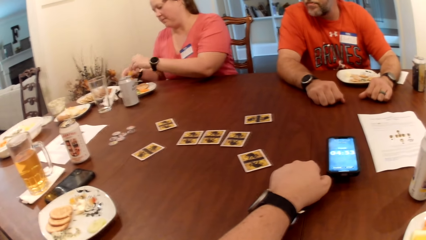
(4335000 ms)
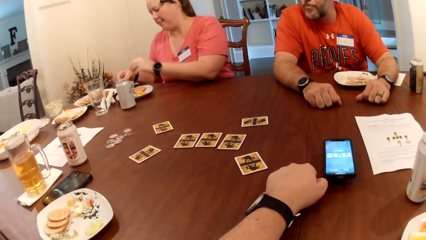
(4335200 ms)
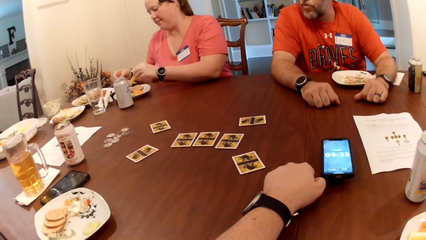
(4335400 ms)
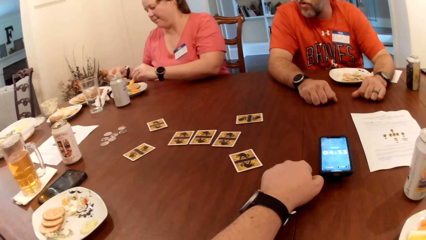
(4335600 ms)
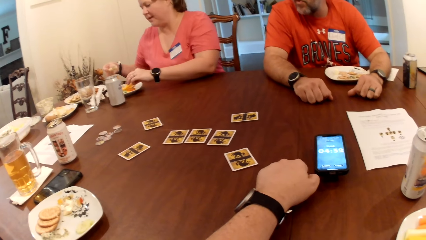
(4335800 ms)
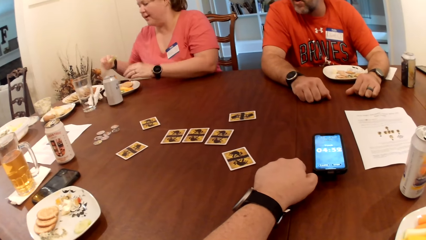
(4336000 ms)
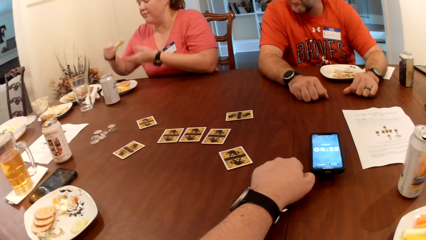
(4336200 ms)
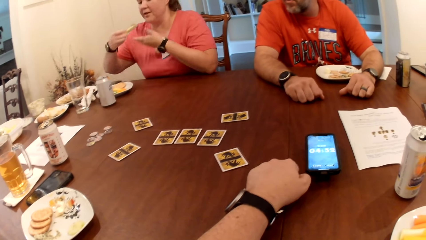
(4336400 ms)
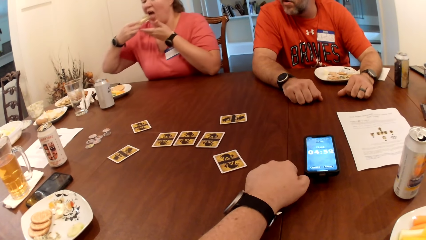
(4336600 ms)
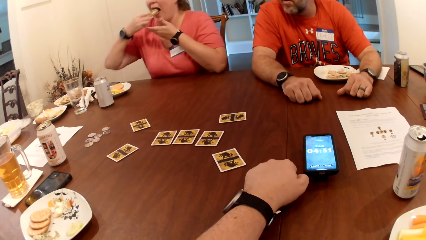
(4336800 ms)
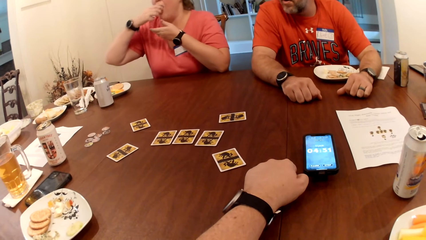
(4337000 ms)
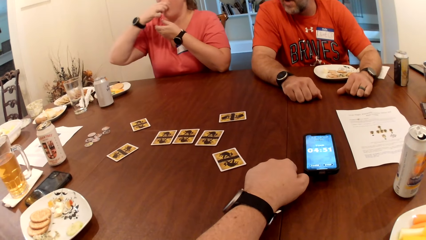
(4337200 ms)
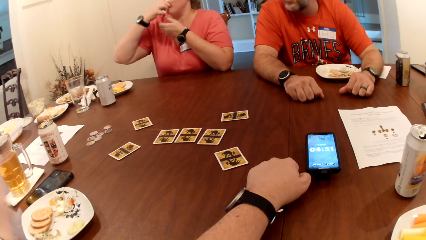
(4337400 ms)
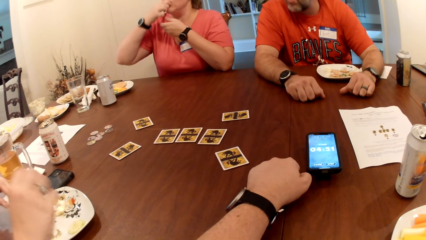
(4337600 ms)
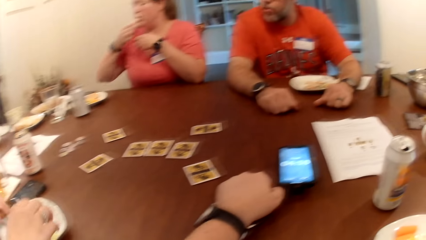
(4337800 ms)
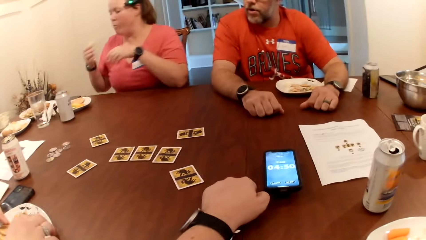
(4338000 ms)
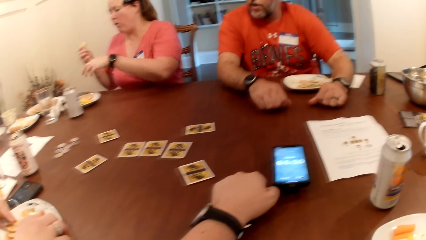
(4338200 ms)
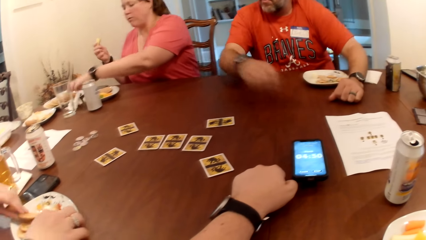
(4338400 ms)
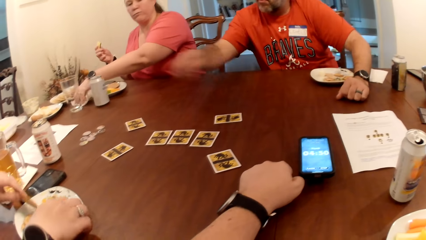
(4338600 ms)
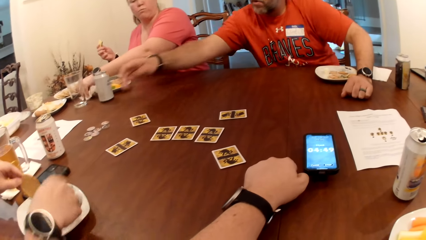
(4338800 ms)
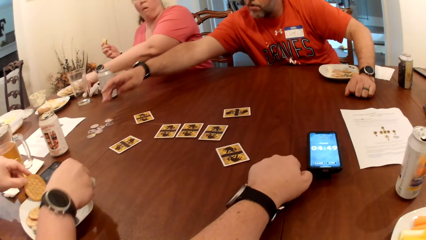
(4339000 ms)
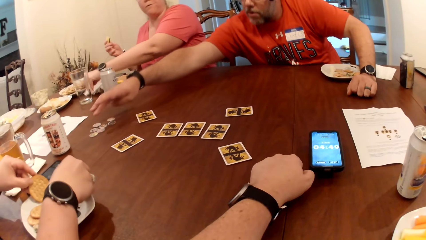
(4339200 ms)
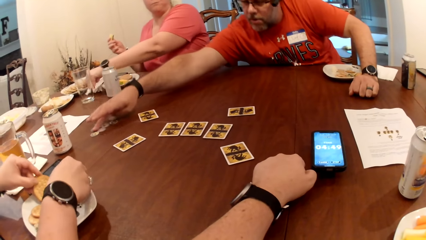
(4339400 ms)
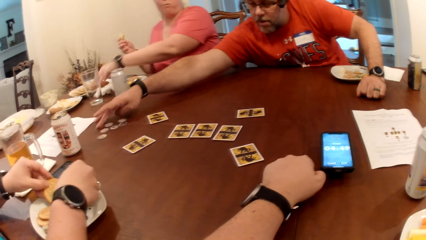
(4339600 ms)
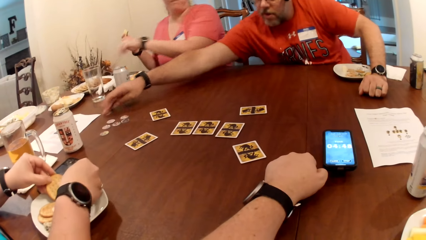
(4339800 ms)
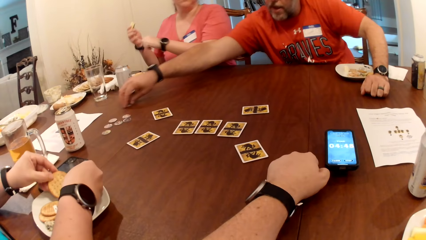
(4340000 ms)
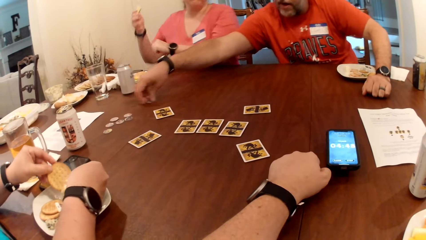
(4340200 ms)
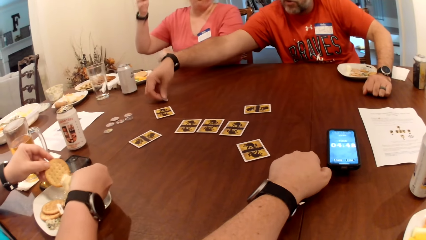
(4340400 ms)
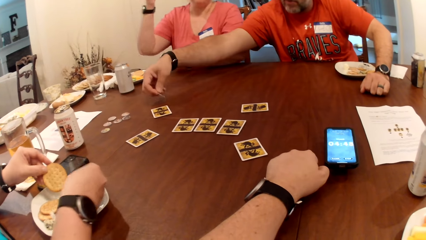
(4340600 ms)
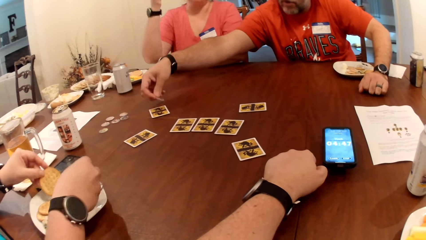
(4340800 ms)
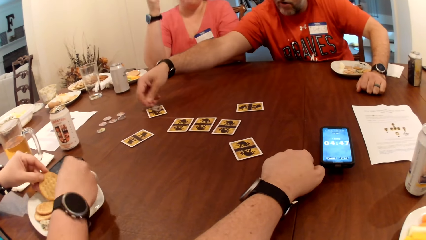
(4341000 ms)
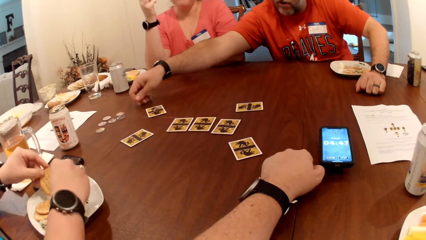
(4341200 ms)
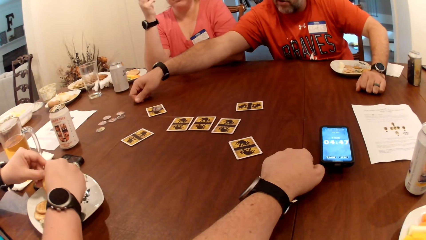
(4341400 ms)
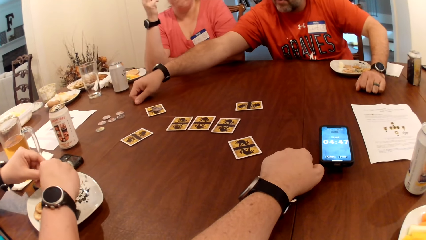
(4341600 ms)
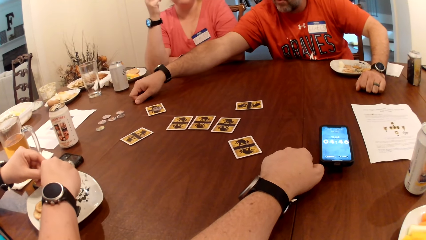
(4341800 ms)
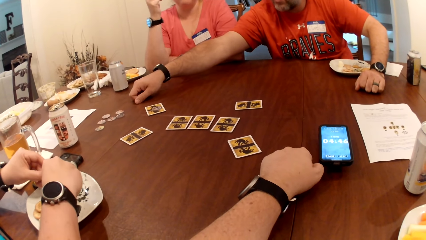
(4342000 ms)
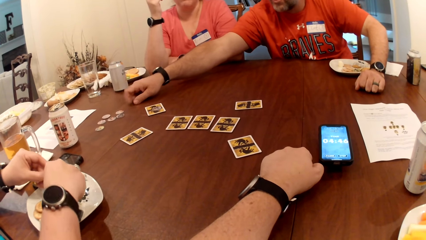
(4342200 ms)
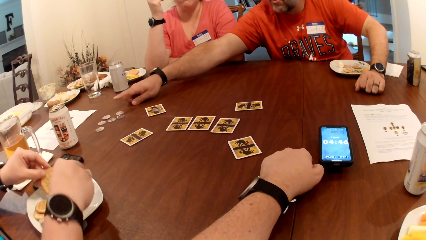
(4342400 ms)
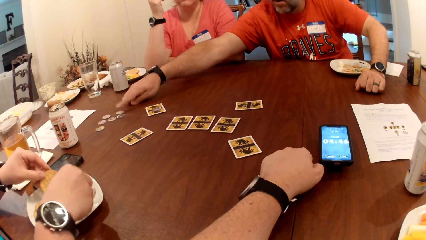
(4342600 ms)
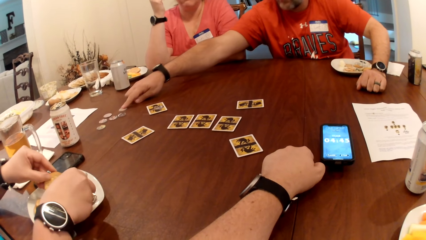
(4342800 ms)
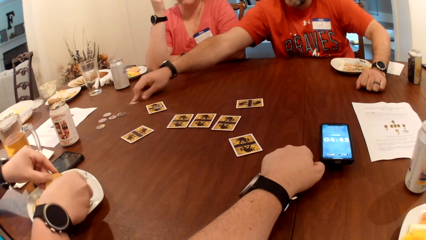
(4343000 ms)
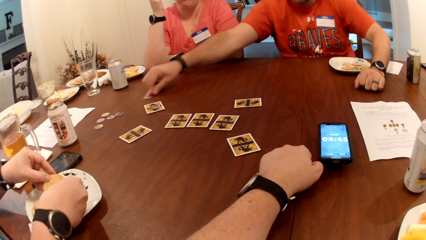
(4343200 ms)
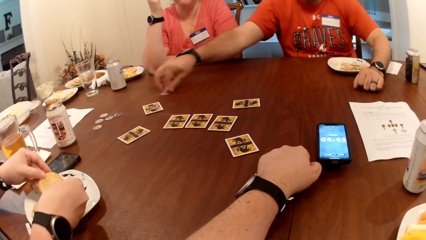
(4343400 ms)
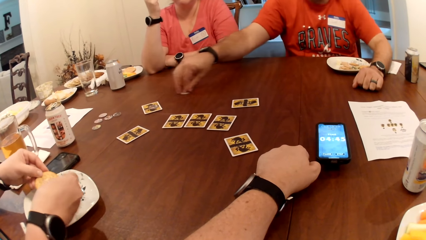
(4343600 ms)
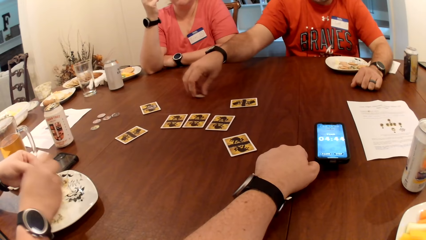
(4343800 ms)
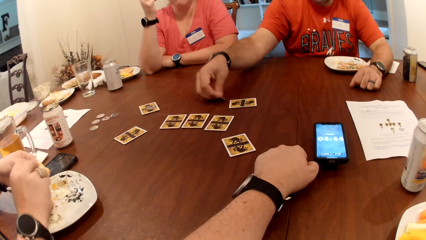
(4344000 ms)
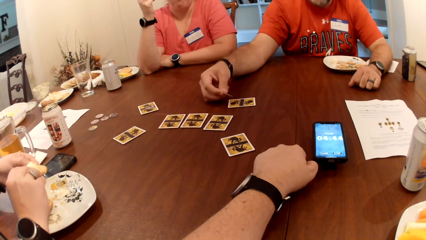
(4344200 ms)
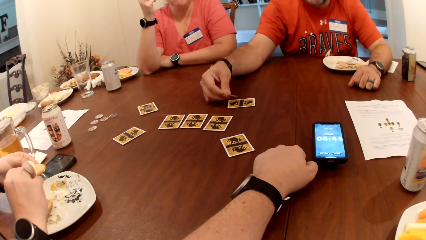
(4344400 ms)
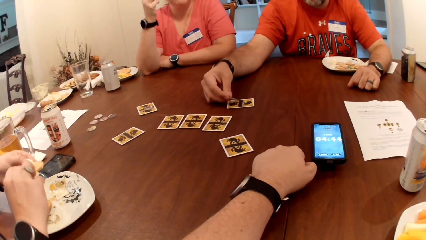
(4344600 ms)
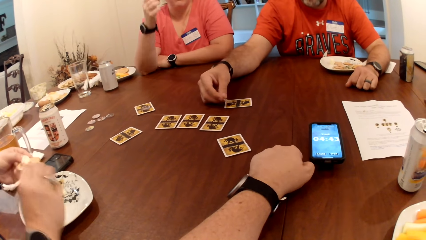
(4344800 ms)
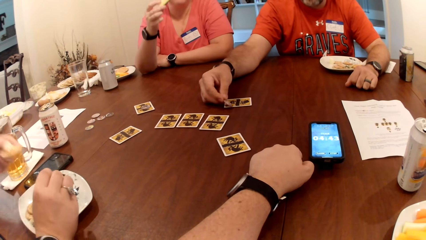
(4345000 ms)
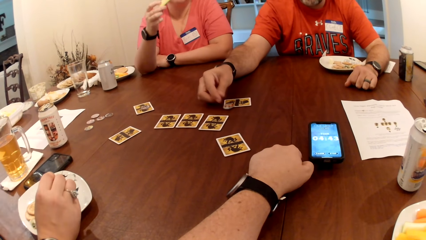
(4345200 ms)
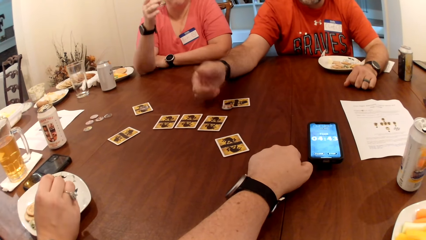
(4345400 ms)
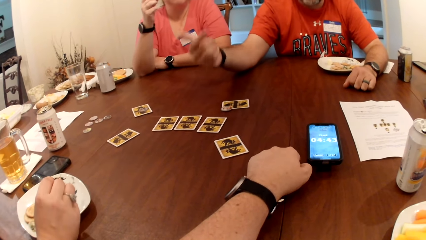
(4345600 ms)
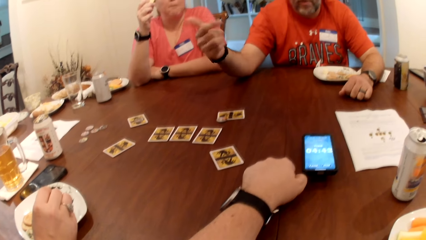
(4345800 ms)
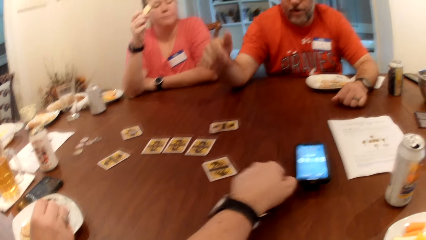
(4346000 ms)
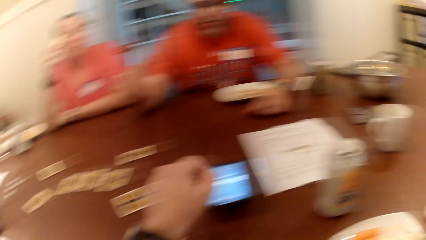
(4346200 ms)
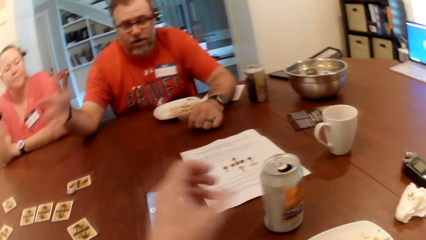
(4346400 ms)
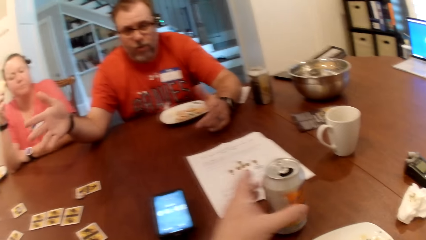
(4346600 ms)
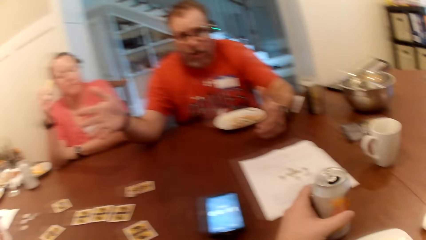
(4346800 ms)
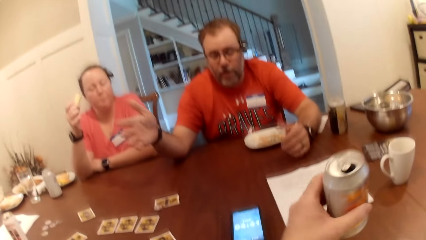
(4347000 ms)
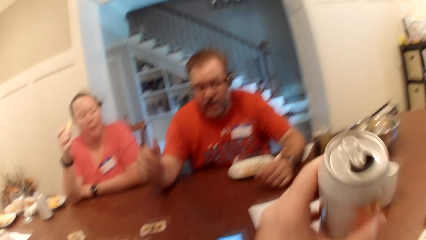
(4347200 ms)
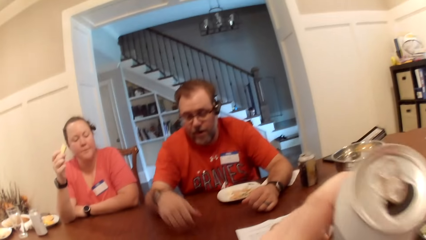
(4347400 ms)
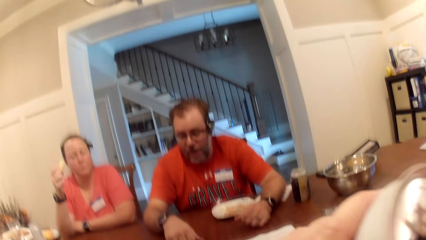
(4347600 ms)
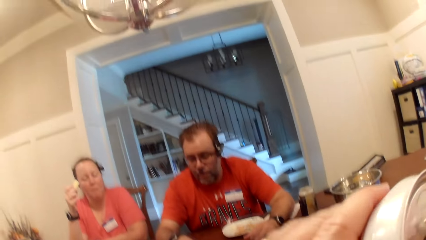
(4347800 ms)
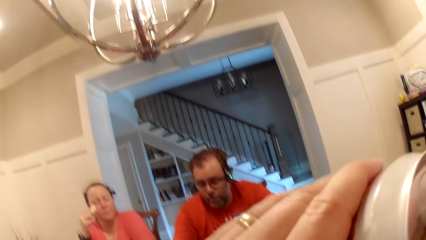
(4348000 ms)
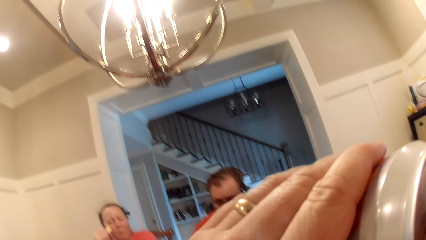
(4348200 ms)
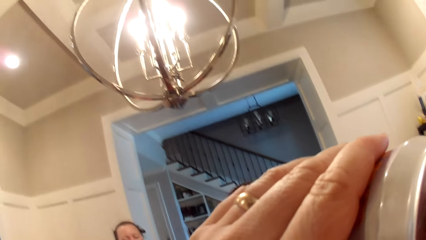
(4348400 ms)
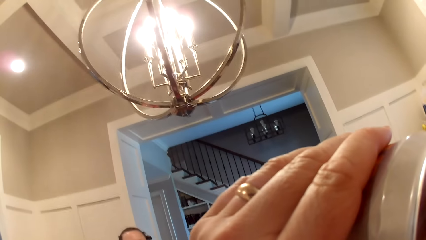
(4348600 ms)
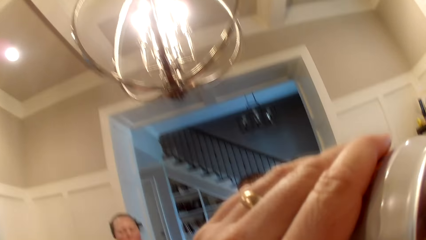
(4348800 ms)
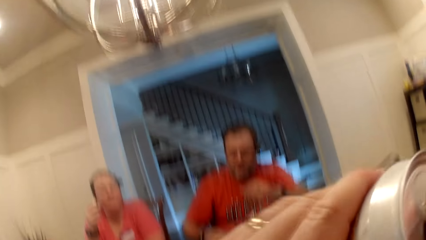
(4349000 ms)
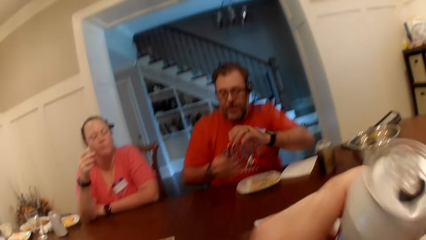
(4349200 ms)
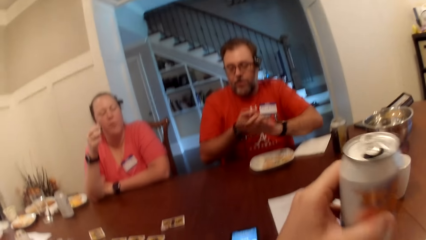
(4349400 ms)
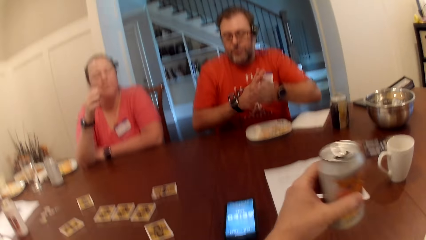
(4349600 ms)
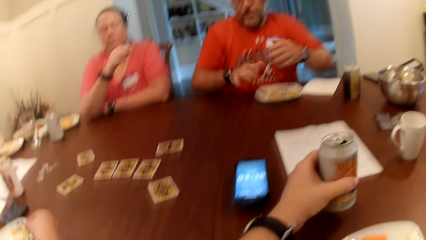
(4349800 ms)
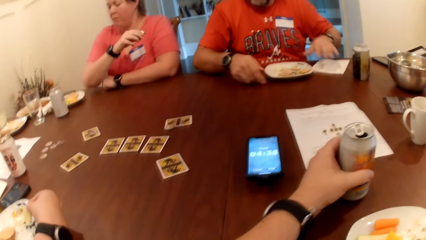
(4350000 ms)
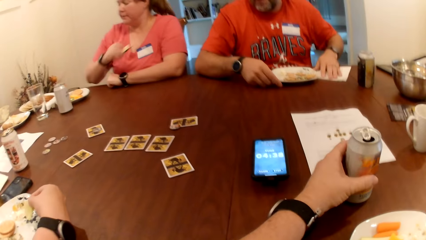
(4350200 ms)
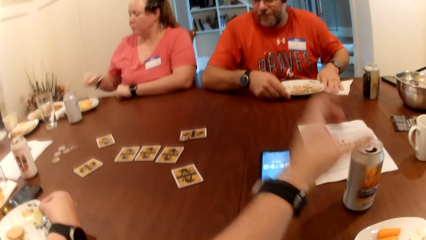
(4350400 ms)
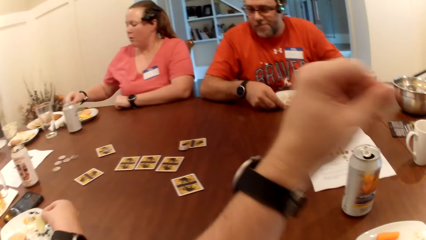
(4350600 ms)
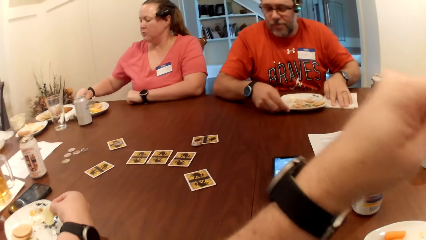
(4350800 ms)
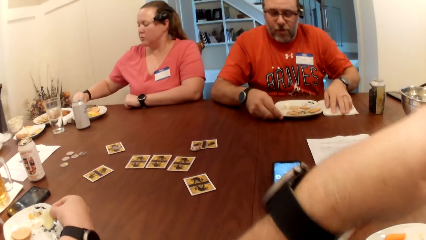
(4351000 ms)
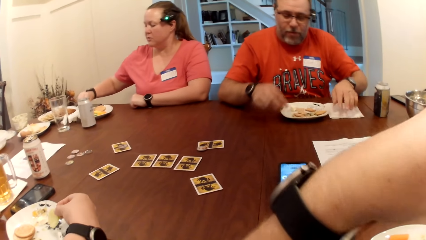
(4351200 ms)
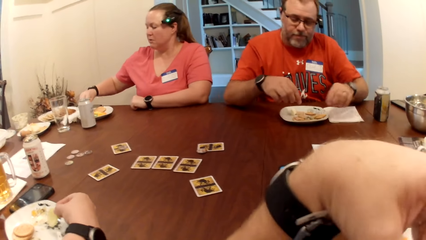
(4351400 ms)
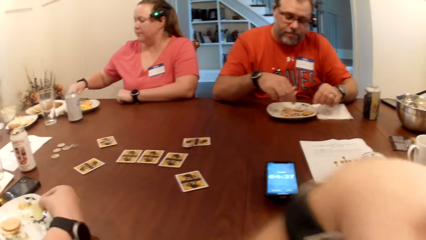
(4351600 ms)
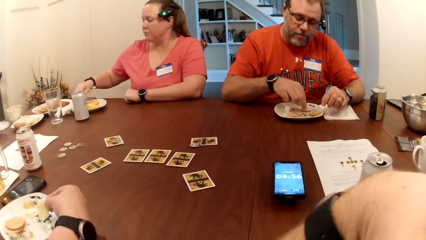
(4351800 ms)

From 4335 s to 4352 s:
A woman drops a pawpaw slice on the plate with her left hand. The camera wearer interacts with a man. The woman puts a cucumber slice into her mouth with her right hand. Another woman picks up a biscuit from a plate with her left hand. The camera wearer interacts with the man. The first woman wipes her left hand on a tissue paper on the table. The man shifts a game token on the table with his right hand. The other woman scoops cream onto the biscuit with her right hand. The man touches playing chips on the table, picks up the token from the table with his right hand, and drops the token on a card on the table with his right hand. The camera wearer holds biscuits. The man shifts a token on the table with his right hand, picks up the token from the table with his right hand, and drops the token on a card on the table with his right hand. The man interacts with the camera wearer. The camera wearer picks up a can drink from the table with his left hand. Another man drinks soft drink. The camera wearer drinks from the can in his left hand. The first man dusts off his hands. The camera wearer puts the can on the table with his left hand. The first man shifts the tissue paper on the table with his left hand and shifts a plate on the table with his right hand. The first woman scoops sauce from the plate with the cucumber slice in her right hand. The first man holds biscuits.
